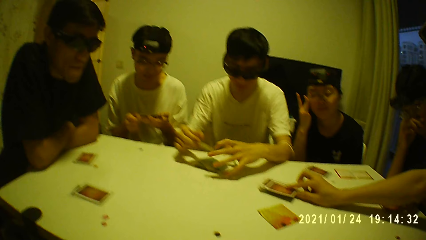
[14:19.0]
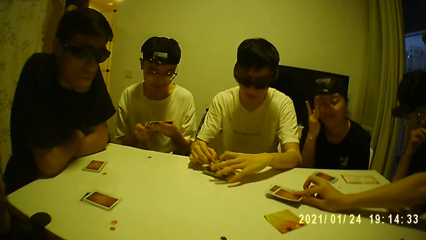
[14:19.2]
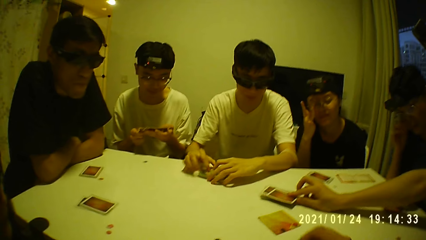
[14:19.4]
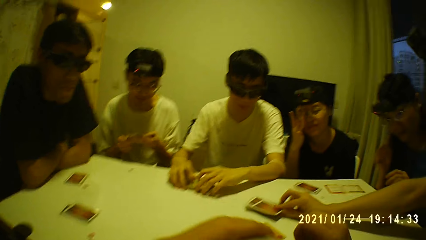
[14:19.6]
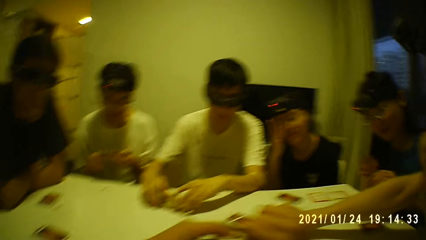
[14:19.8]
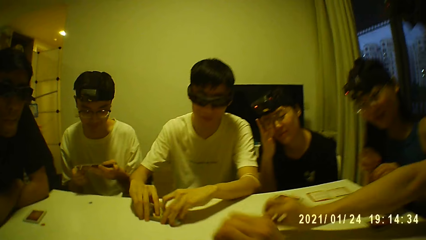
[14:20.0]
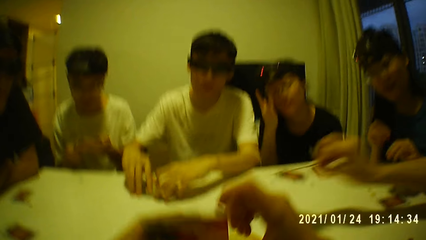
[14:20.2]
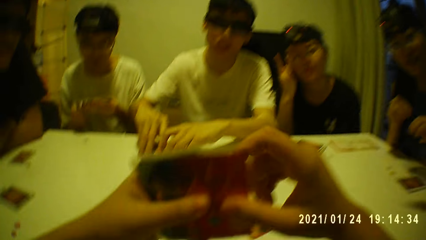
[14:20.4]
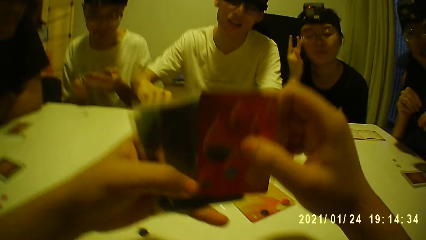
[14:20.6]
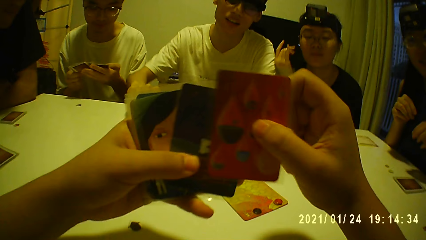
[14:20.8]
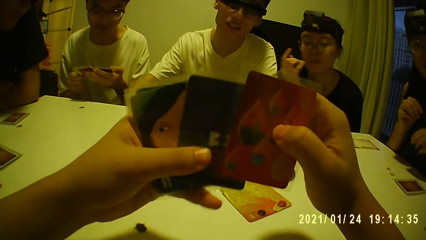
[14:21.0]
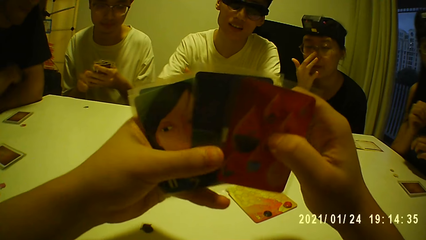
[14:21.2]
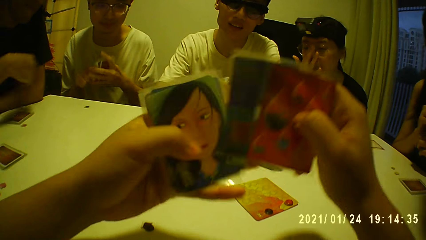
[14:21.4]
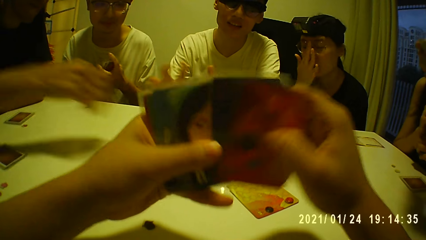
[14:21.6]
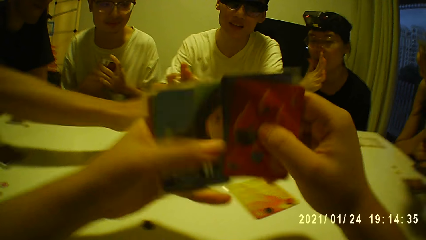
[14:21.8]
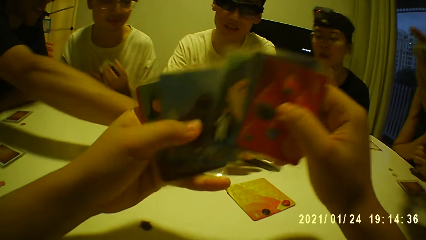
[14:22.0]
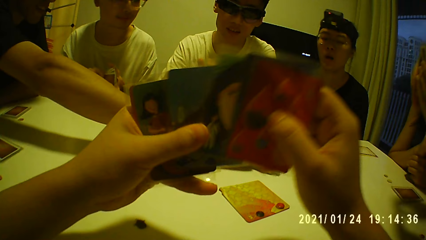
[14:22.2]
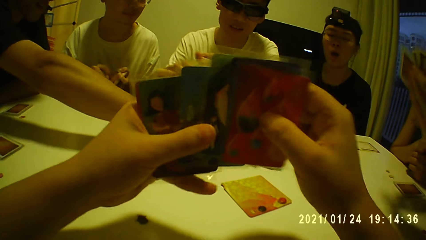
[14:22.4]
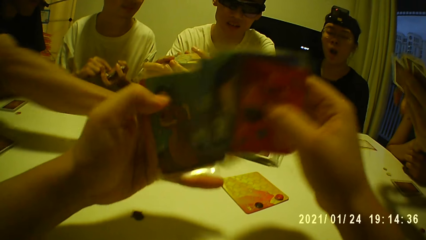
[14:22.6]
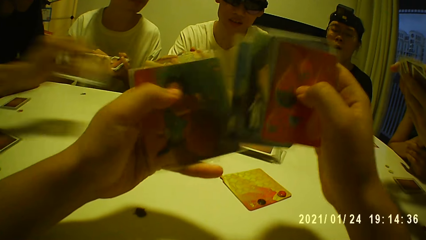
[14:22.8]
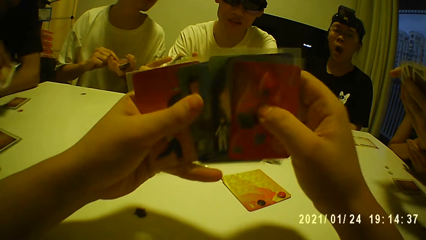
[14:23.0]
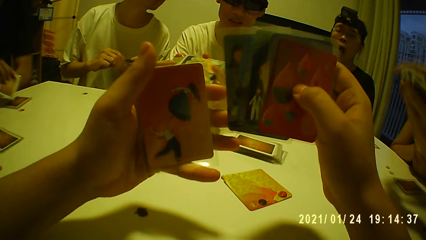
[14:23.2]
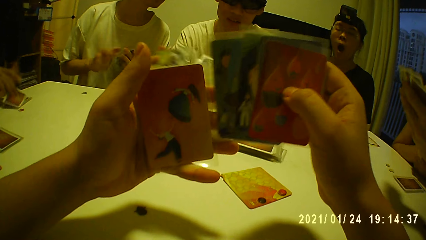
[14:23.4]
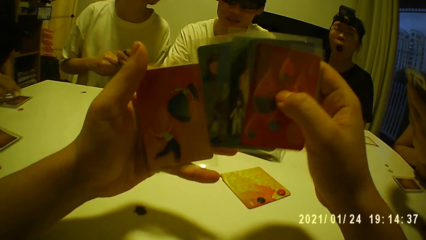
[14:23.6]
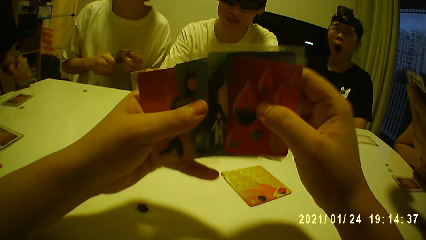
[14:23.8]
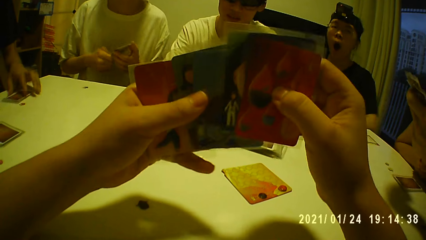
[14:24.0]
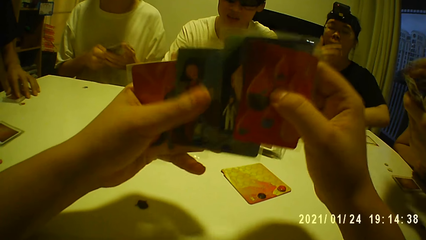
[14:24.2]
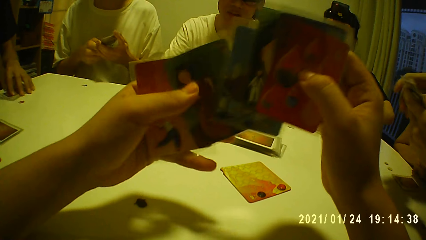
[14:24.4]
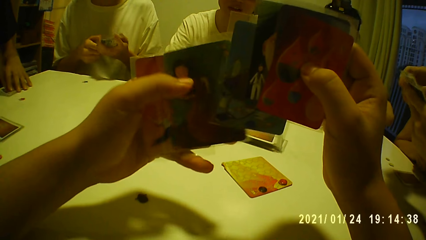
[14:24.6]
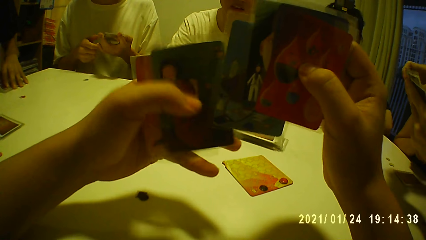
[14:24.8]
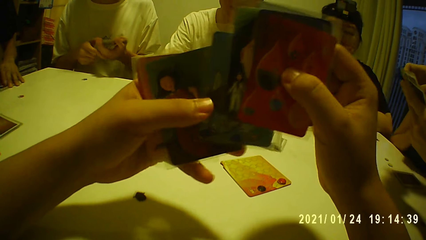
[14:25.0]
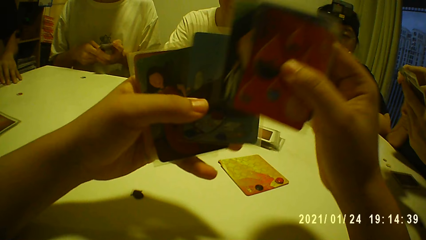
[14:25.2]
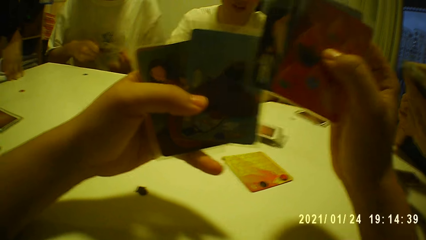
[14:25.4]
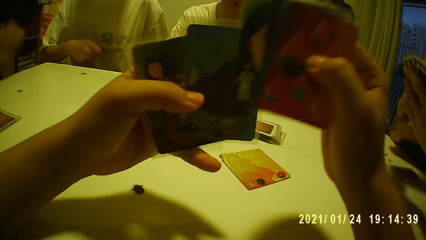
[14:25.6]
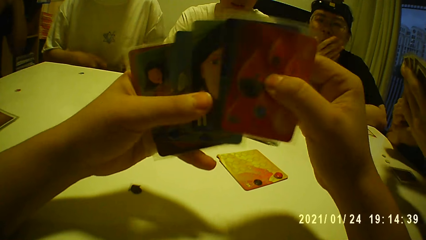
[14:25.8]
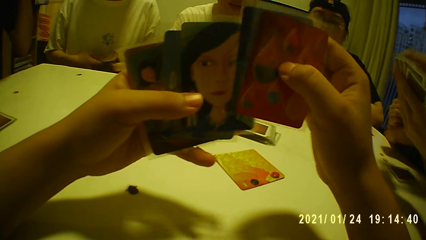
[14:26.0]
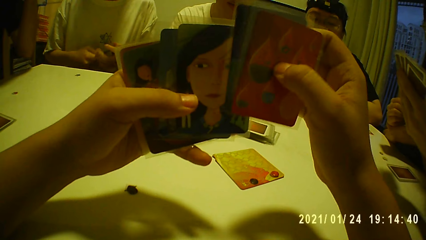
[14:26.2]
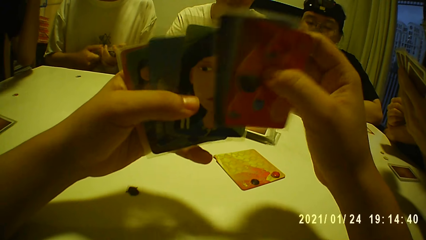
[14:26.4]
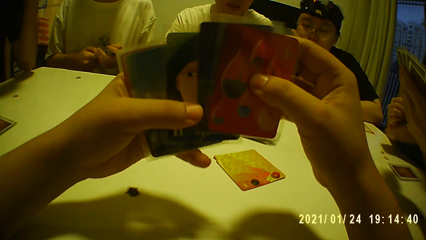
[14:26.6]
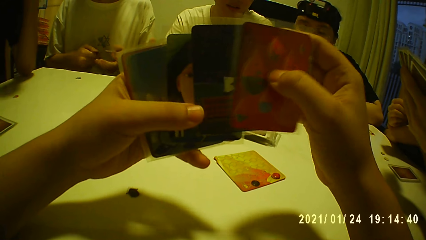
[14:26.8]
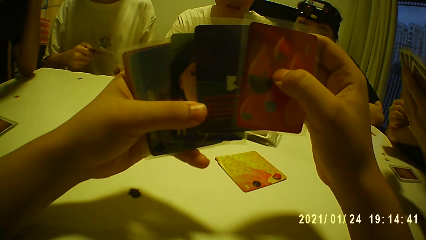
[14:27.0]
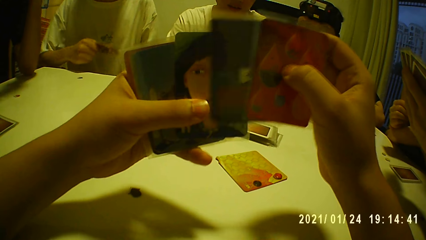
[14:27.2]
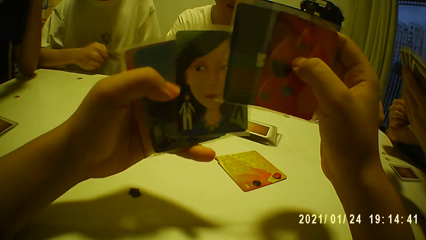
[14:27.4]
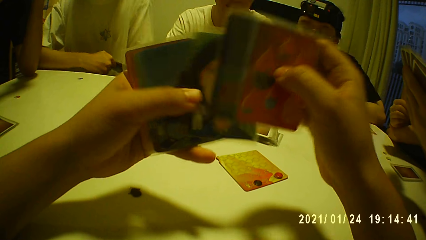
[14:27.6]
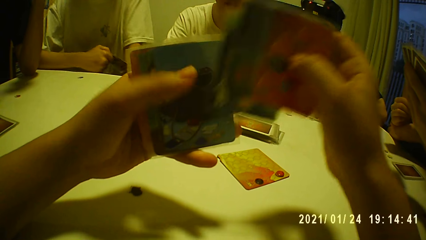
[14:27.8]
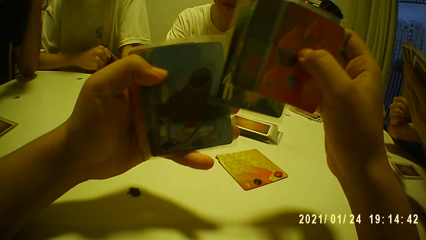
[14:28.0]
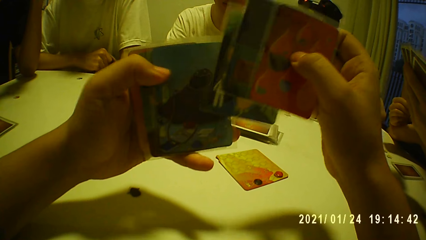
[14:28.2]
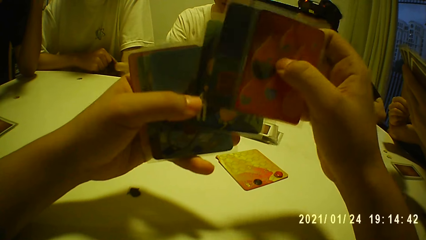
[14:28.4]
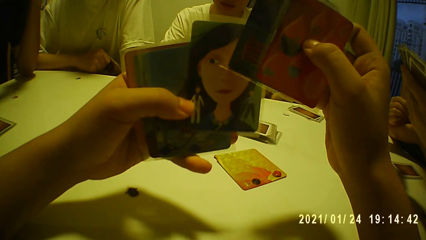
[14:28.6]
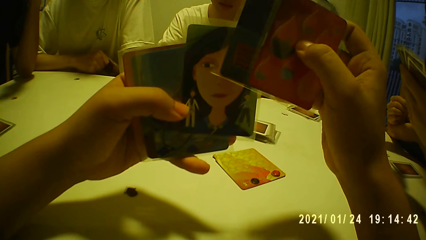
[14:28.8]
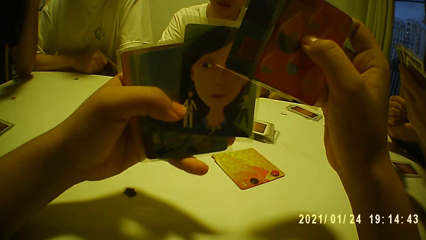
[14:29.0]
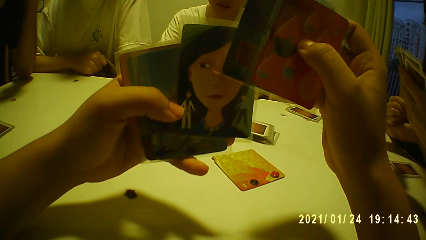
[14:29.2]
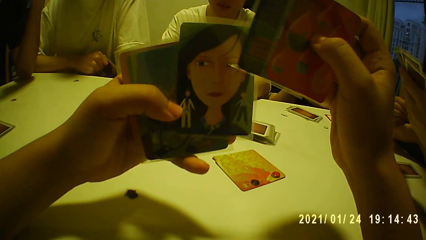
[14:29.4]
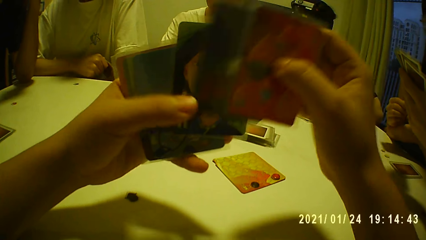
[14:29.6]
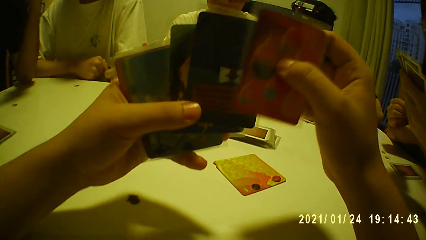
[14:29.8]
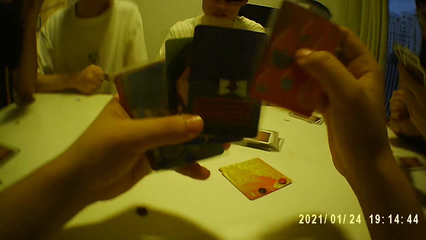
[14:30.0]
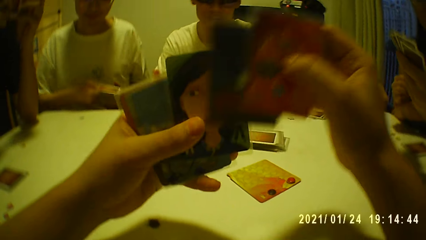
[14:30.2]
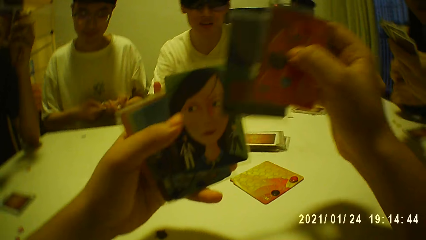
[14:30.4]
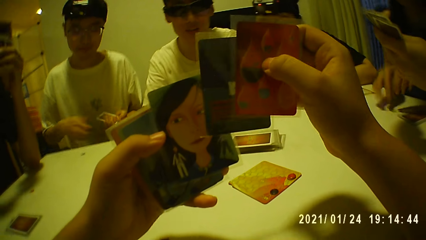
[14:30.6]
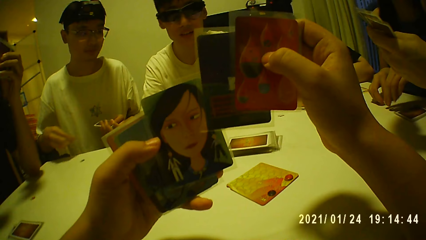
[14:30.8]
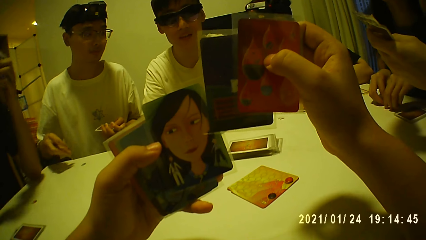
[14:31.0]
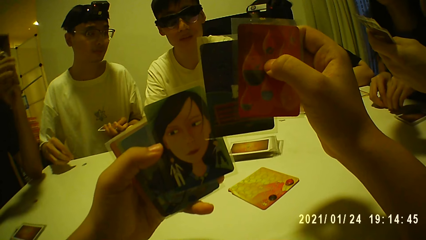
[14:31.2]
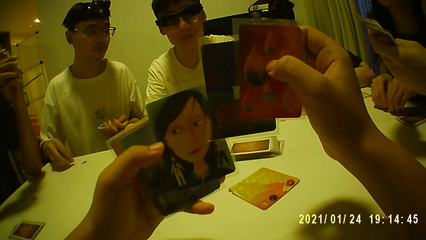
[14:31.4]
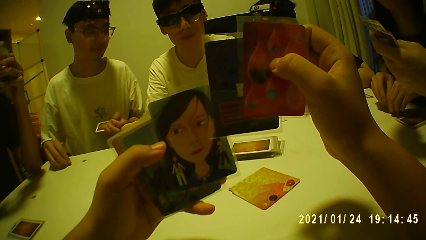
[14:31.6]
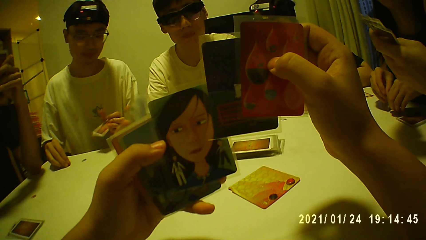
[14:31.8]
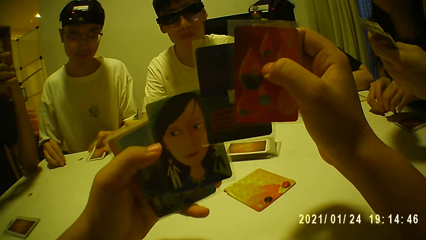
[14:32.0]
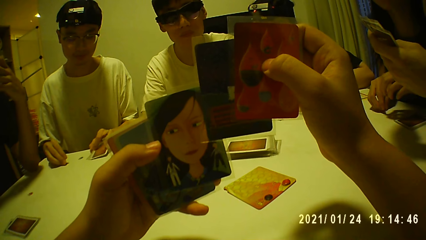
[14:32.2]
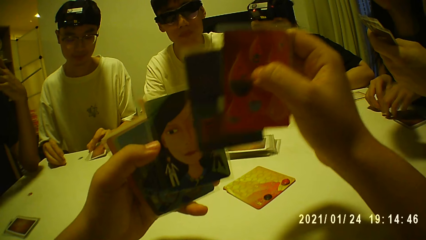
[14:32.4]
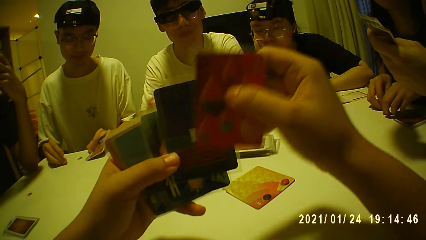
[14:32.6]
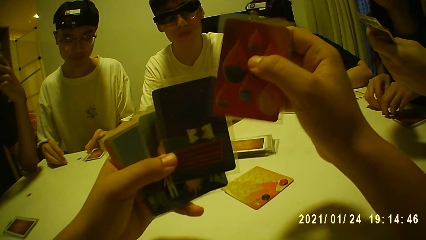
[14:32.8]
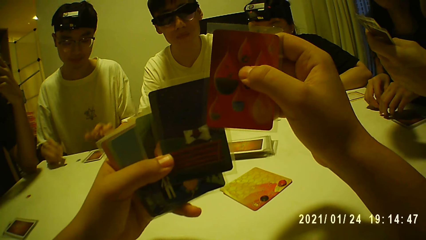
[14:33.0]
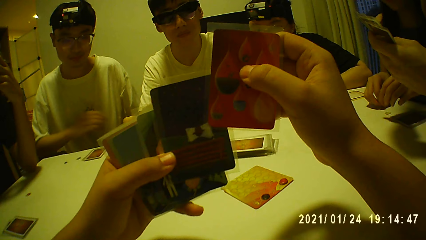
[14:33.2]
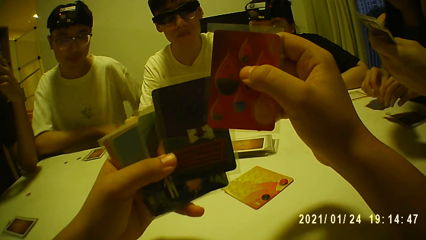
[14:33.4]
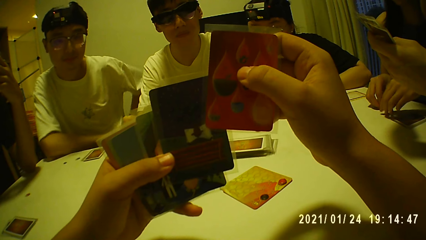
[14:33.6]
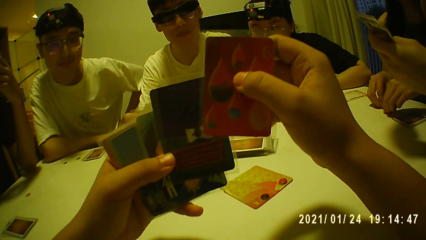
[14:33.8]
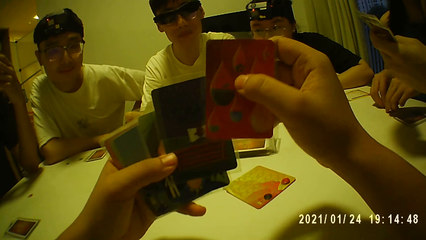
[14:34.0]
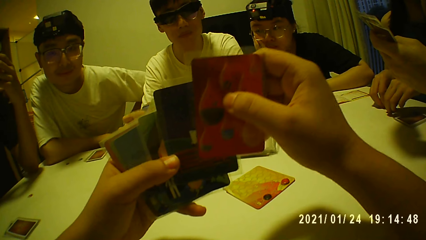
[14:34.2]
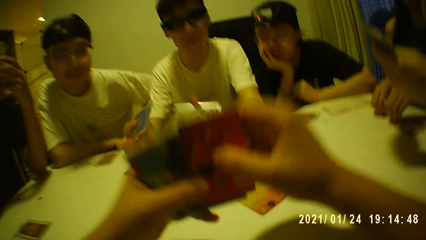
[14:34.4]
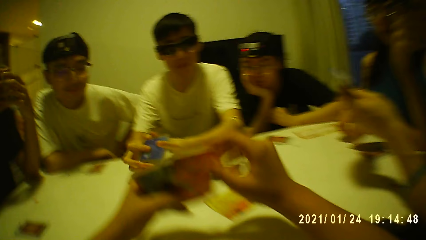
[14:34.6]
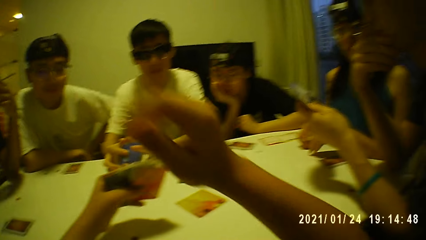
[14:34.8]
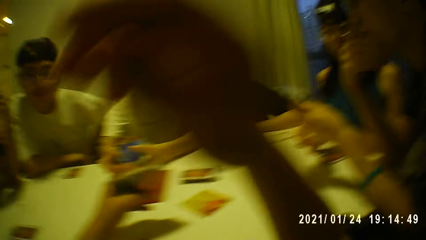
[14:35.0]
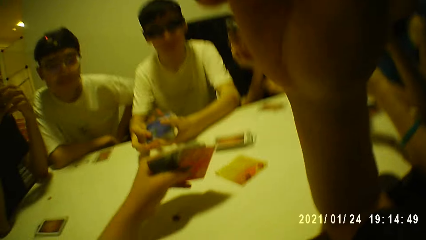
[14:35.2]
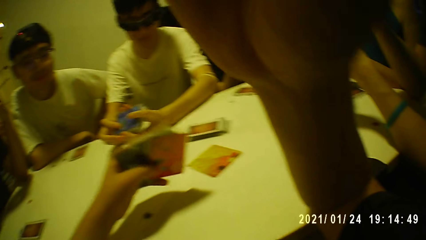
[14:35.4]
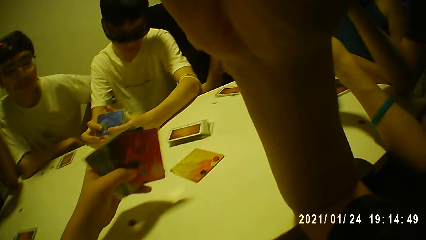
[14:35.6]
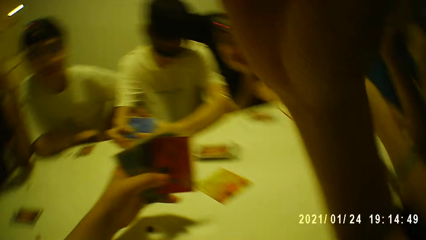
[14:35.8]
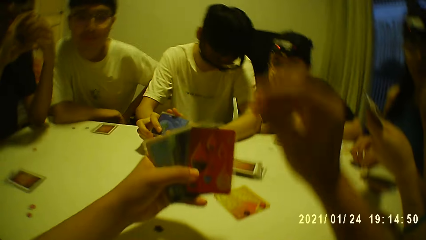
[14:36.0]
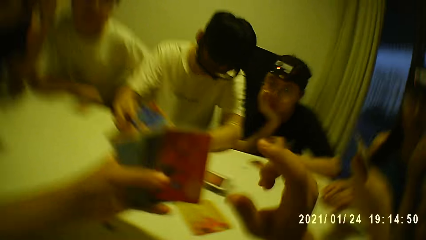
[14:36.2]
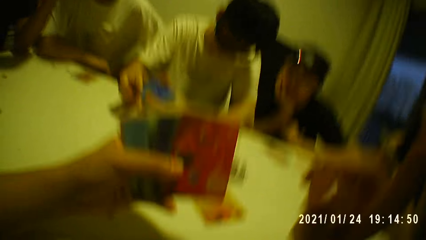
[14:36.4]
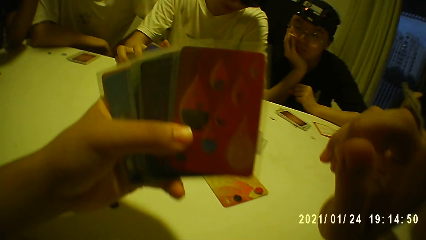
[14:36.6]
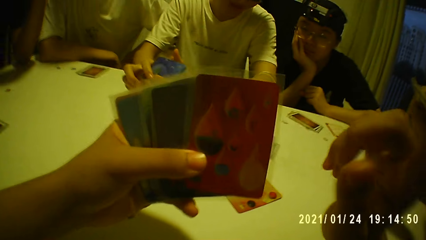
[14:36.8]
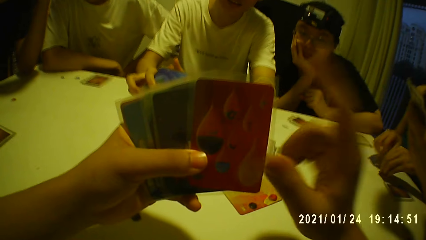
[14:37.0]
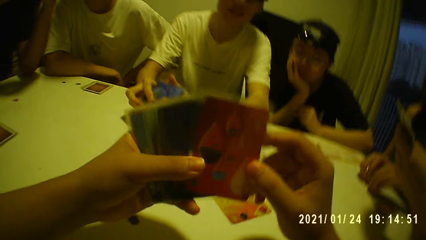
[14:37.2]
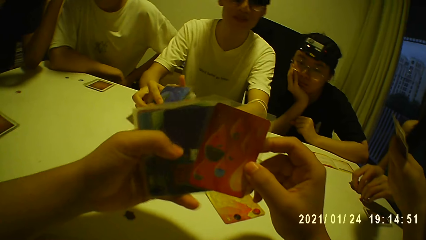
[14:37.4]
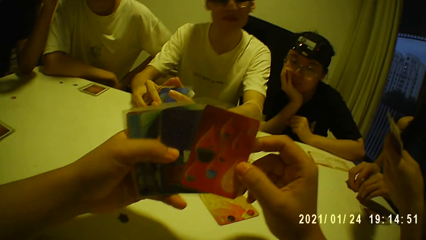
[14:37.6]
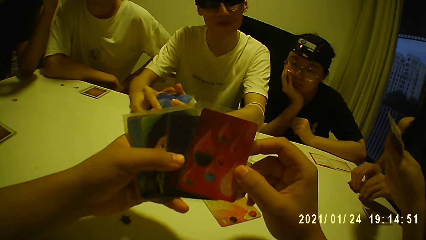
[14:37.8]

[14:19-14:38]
The camera wearer selects the playing cards. He looks through his cards. A person stretches a hand. A man takes a card from the bunch of cards on the table and drops the card in front of him. Another man drops his cards on the table. The camera wearer lifts the hand. He interacts with four men and three women. He selects the playing cards.
